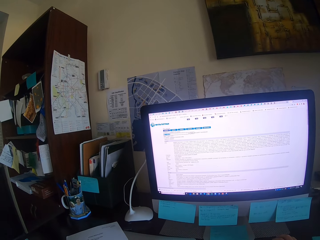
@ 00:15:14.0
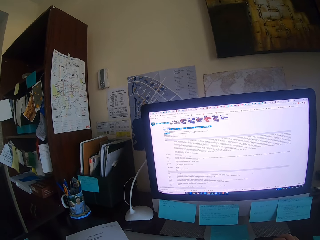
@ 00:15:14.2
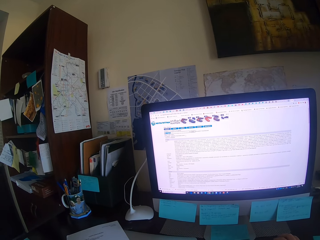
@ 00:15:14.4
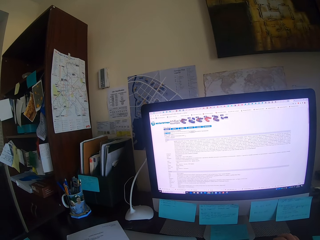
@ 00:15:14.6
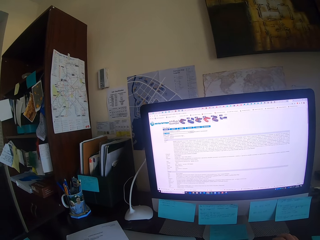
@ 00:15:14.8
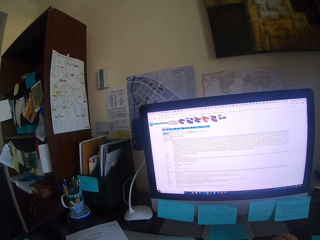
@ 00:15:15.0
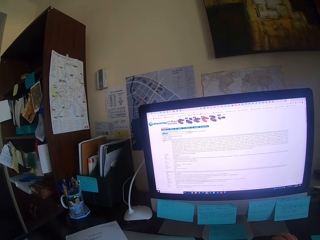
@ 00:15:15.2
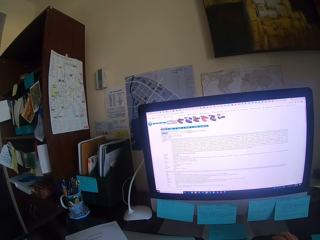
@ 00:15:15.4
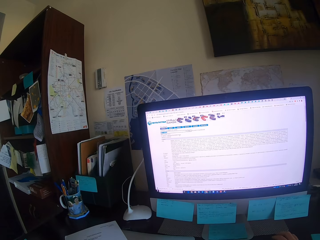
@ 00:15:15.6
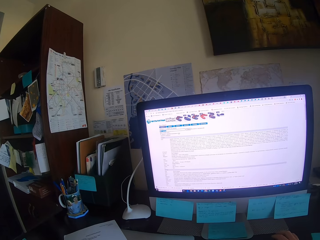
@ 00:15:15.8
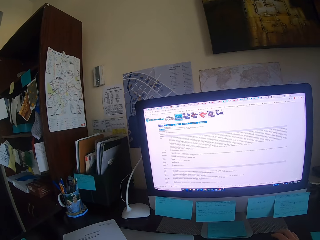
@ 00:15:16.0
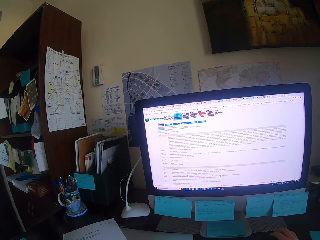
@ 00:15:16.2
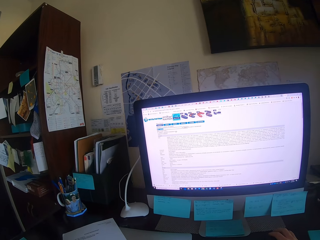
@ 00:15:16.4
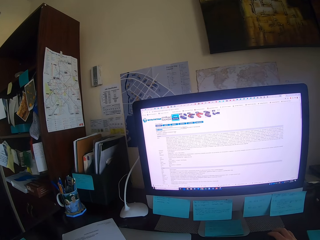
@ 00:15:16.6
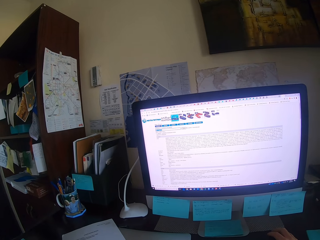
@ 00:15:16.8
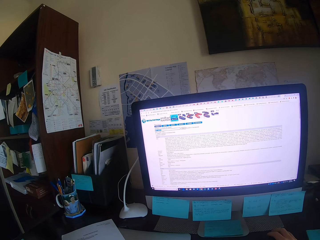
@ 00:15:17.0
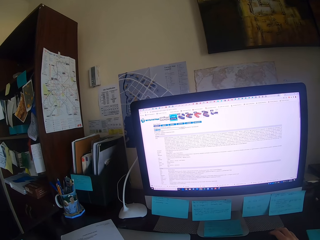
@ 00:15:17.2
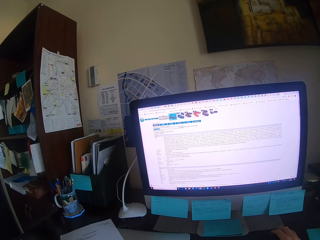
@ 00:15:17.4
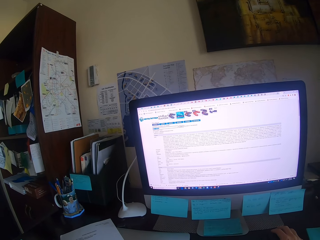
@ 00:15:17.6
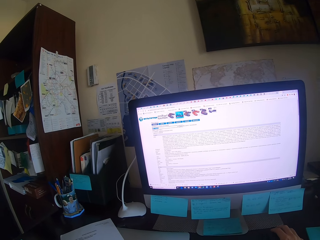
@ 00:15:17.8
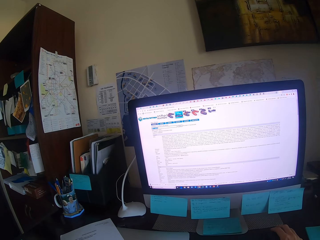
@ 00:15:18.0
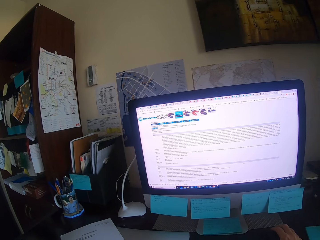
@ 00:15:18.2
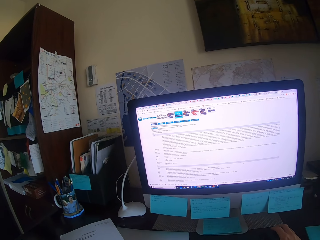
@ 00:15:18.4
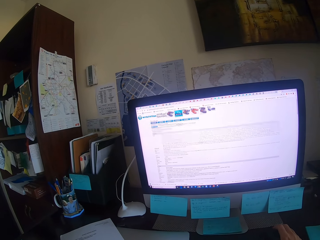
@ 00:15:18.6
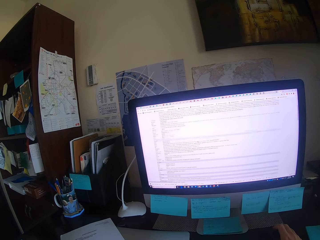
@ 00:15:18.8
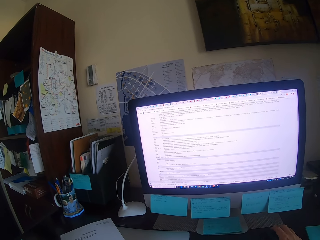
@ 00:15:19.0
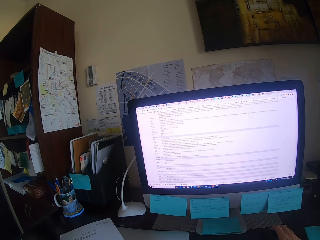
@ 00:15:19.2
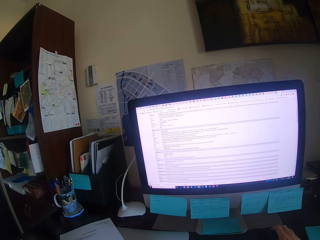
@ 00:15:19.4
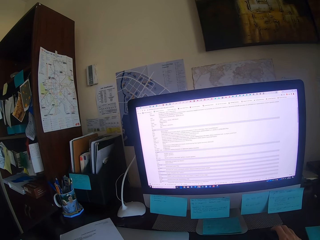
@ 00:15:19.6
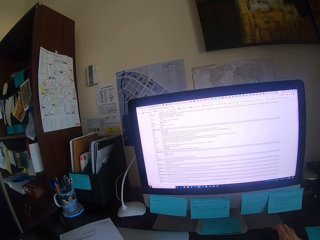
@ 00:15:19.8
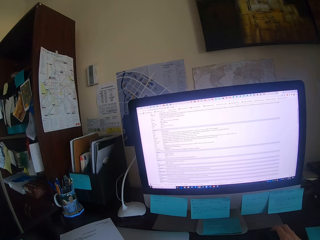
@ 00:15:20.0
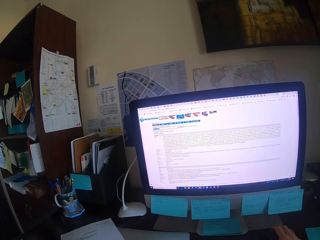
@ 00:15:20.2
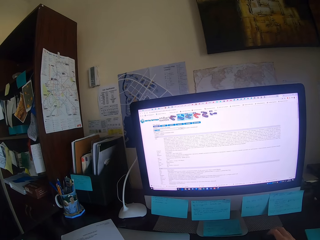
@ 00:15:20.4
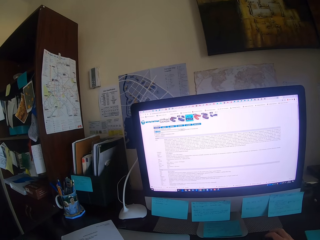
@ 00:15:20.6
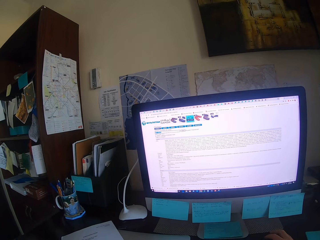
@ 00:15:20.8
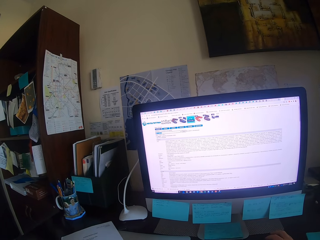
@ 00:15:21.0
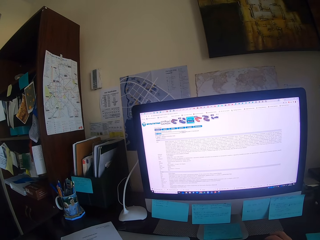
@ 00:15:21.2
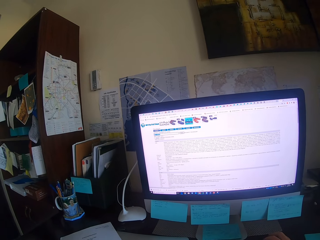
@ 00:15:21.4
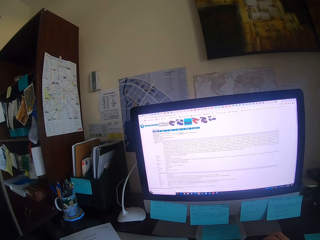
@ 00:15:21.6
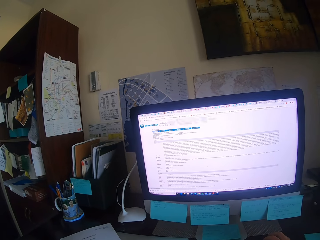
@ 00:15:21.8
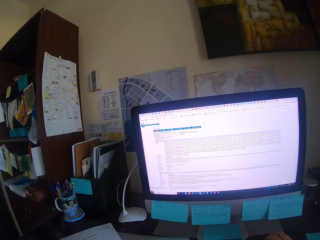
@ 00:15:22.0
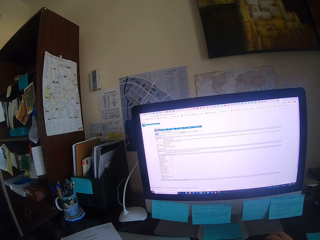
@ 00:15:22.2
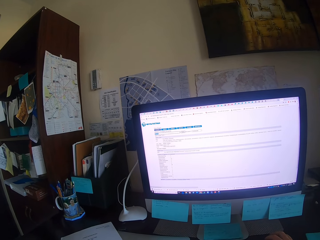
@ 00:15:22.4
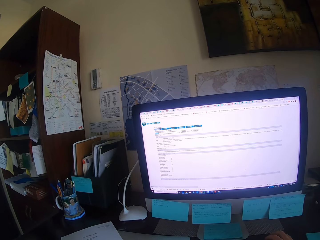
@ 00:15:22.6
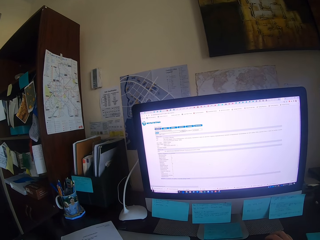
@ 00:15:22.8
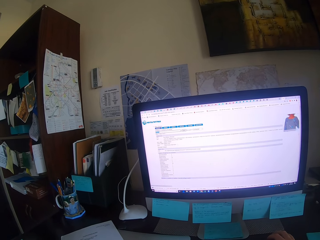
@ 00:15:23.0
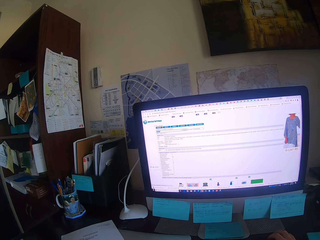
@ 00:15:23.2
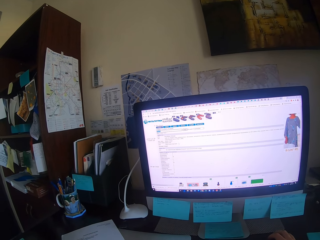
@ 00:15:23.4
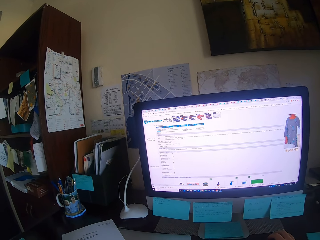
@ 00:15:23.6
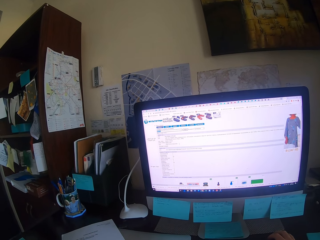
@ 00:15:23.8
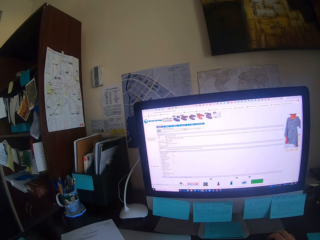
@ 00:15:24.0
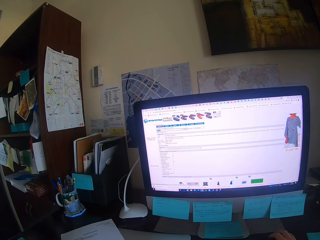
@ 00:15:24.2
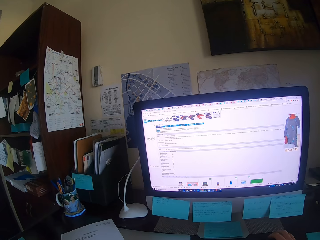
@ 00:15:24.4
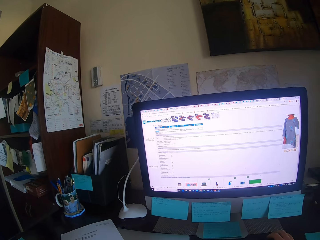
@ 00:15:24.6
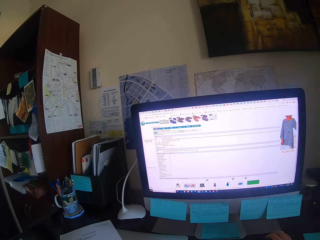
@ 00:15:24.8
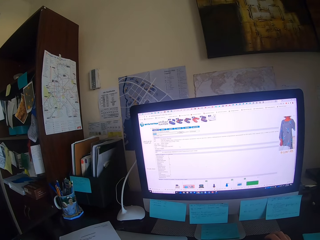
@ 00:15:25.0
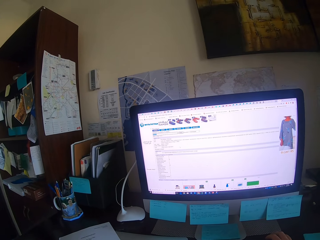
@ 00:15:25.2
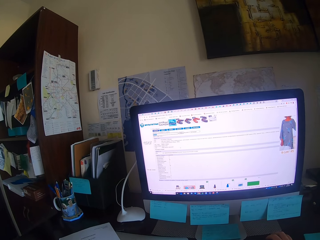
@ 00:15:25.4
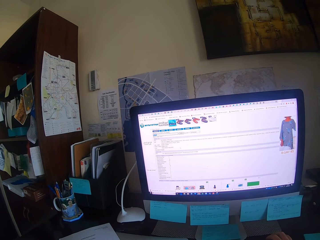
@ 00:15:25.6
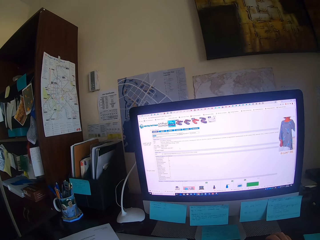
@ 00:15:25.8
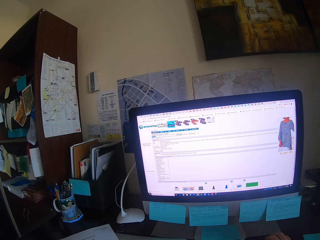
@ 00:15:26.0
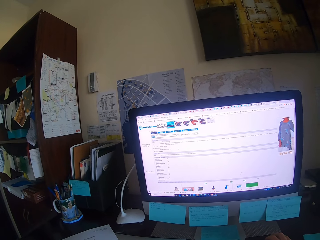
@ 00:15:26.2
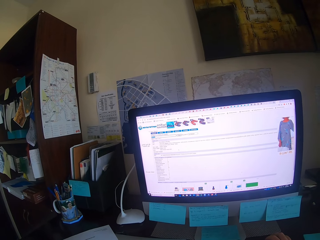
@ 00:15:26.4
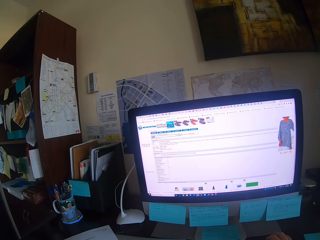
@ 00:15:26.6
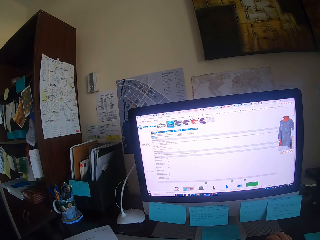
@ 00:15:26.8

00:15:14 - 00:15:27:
The camera wearer operates the desktop. They drag a mouse and type on a keyboard.

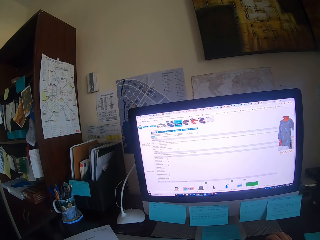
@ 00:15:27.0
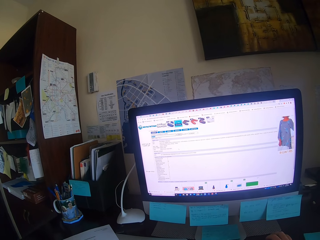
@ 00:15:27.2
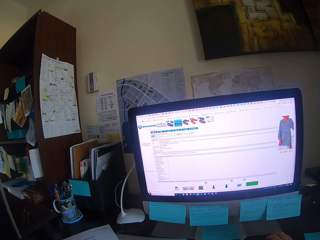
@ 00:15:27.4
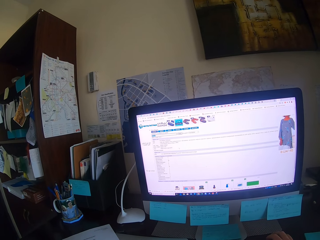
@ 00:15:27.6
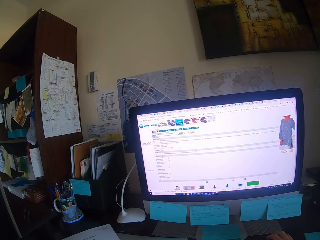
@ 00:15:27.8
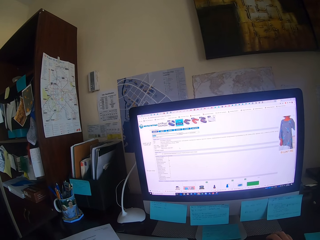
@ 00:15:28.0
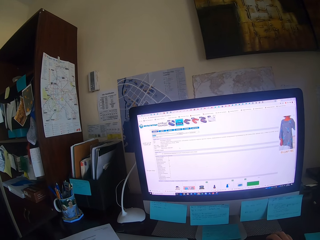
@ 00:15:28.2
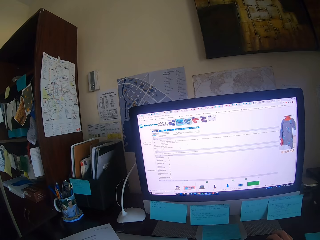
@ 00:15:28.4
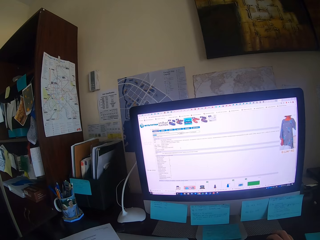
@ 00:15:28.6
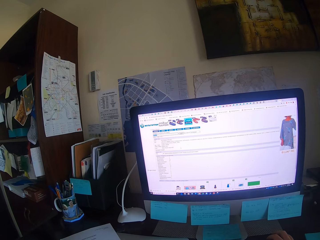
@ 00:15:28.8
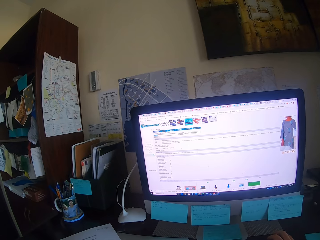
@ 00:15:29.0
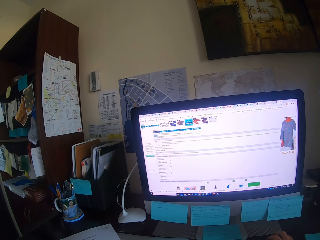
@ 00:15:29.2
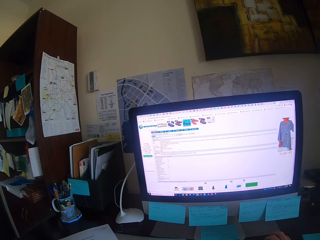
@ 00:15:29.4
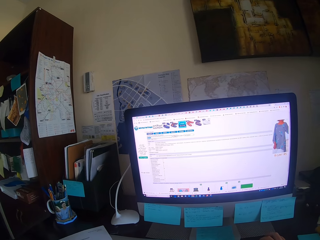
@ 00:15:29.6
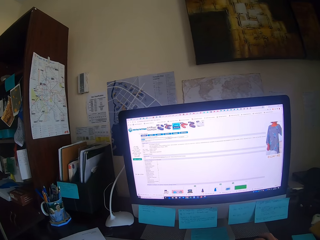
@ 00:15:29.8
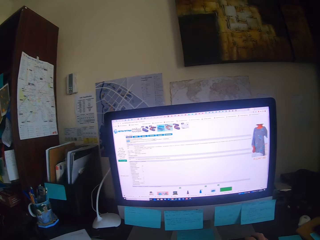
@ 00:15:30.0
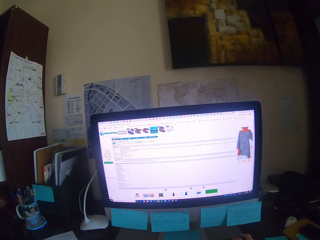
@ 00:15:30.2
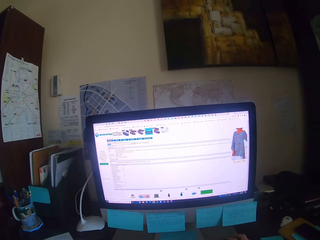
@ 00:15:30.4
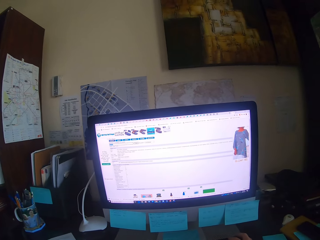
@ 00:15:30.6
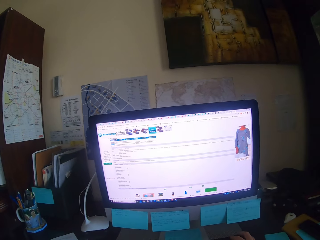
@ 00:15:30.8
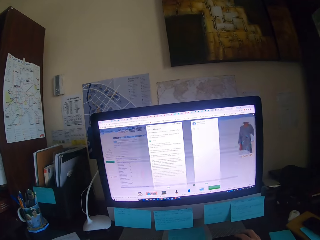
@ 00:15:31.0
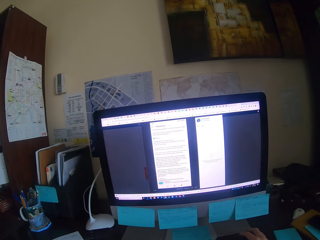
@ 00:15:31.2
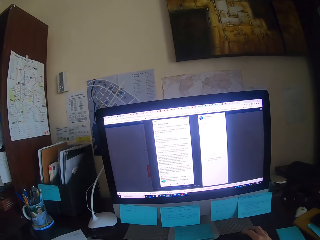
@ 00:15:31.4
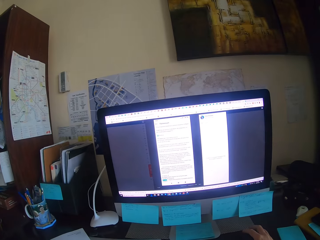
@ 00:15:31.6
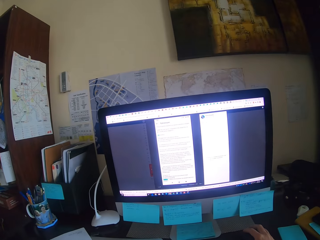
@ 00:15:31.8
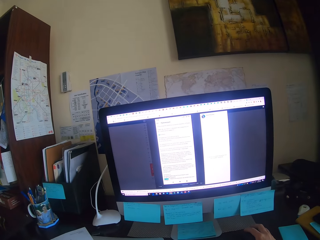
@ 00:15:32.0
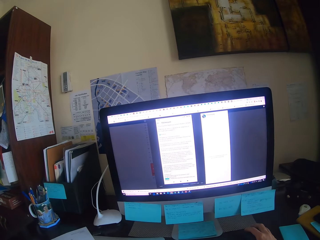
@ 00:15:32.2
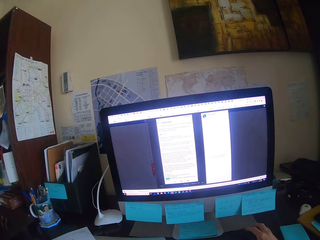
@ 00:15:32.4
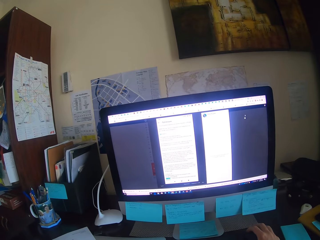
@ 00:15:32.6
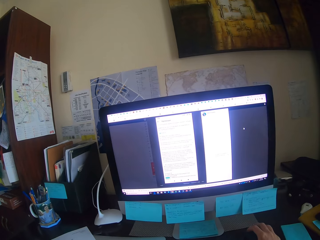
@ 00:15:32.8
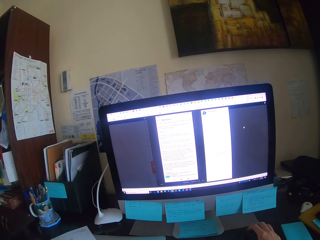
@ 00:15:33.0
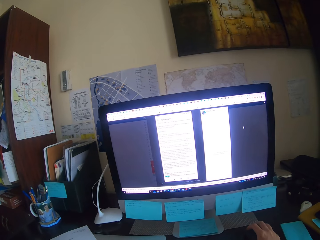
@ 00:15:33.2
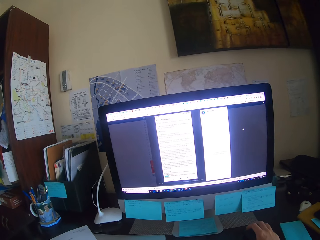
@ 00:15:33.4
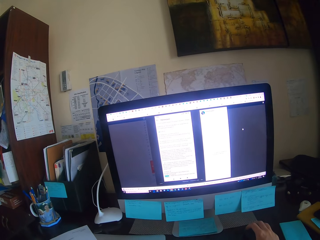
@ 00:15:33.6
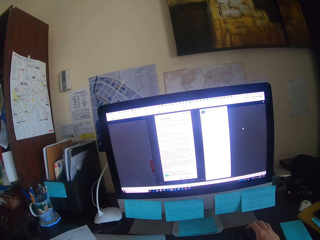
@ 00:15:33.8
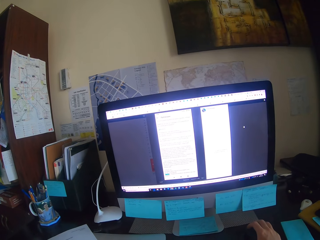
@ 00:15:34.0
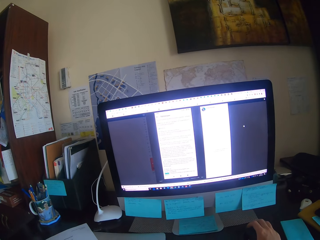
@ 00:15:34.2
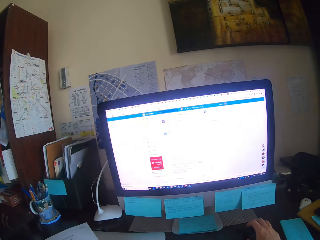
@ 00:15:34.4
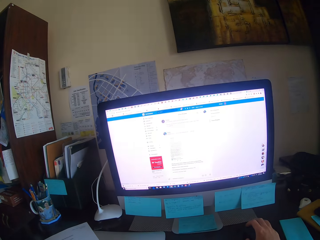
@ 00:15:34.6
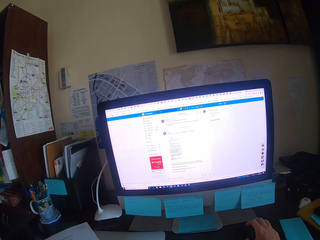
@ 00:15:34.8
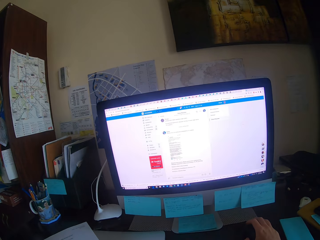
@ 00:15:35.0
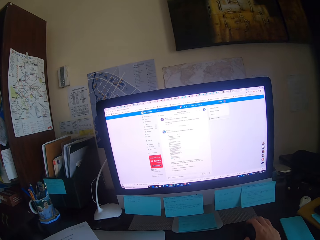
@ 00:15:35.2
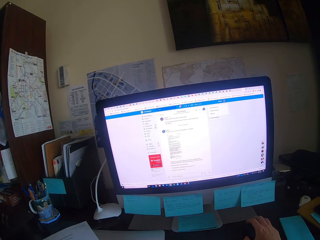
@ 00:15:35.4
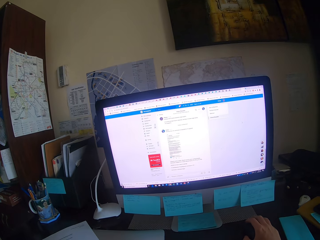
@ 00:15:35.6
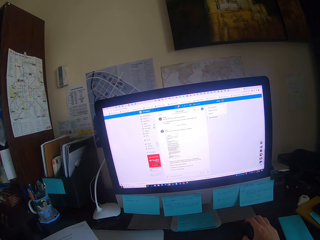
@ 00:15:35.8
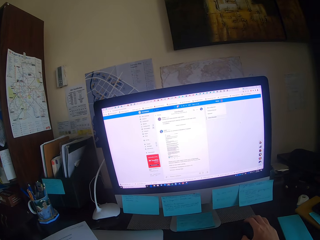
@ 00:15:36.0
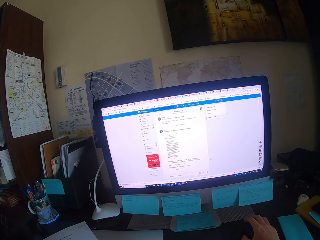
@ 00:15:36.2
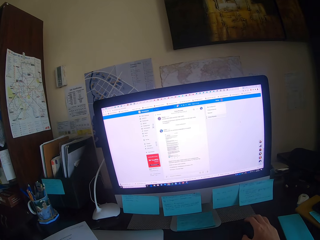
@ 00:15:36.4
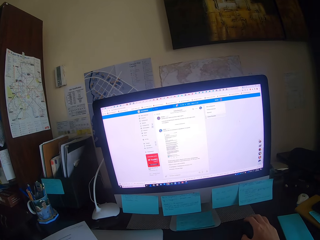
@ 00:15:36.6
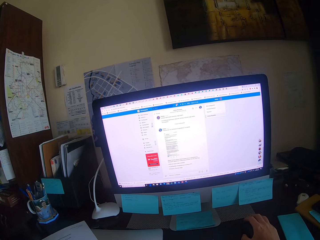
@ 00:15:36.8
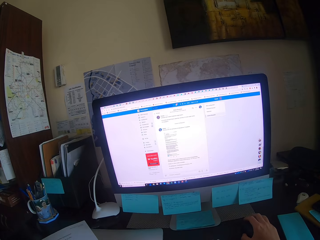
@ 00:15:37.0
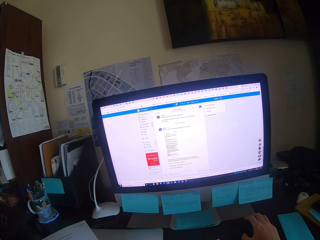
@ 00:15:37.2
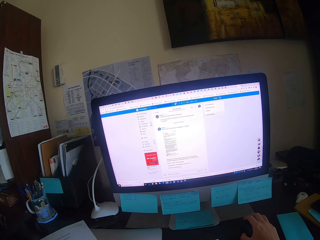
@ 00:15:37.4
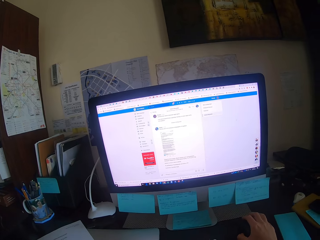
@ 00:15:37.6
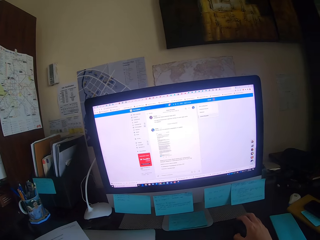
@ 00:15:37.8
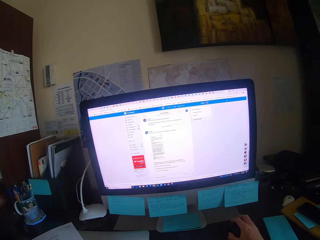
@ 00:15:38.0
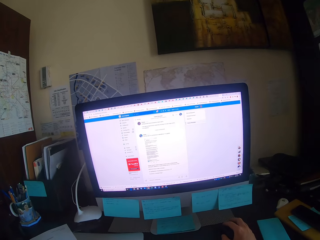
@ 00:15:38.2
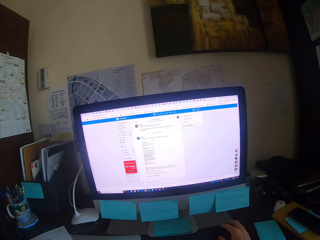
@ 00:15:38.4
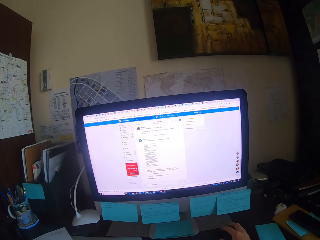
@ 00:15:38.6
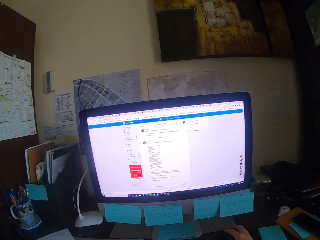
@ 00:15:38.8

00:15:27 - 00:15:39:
The camera wearer drags a mouse and types on a keyboard. They focus on a computer.
